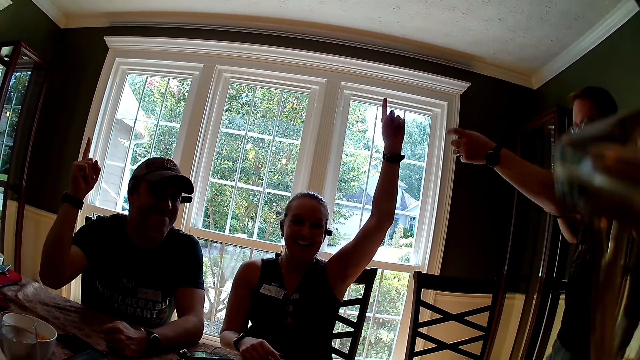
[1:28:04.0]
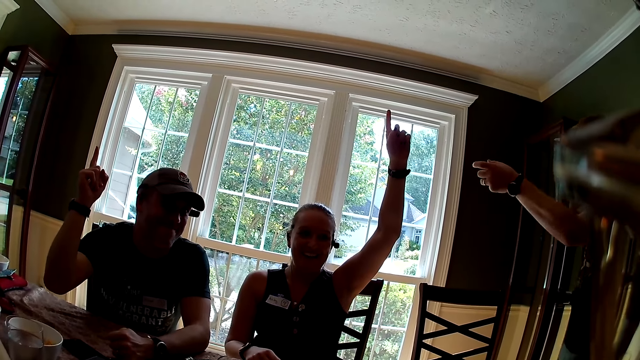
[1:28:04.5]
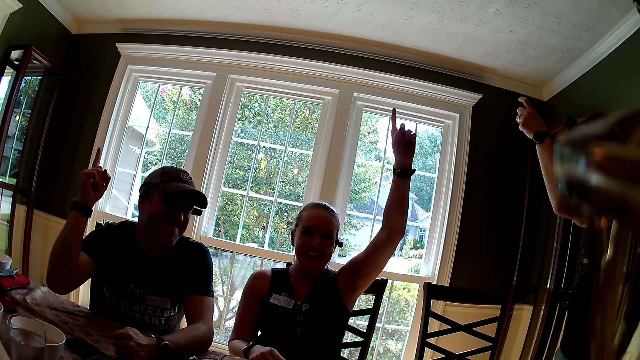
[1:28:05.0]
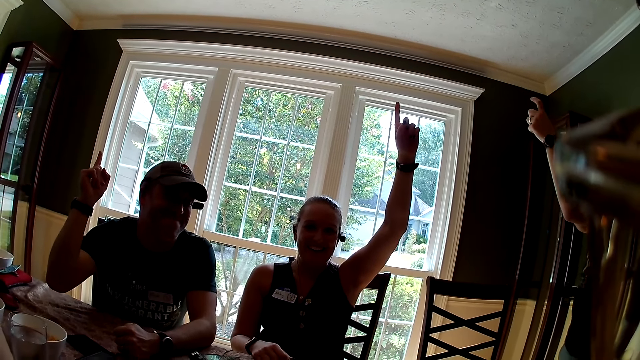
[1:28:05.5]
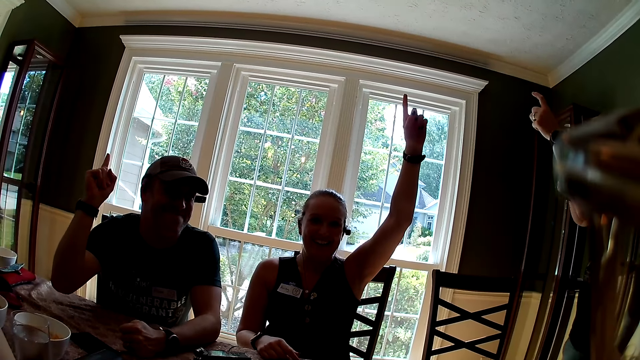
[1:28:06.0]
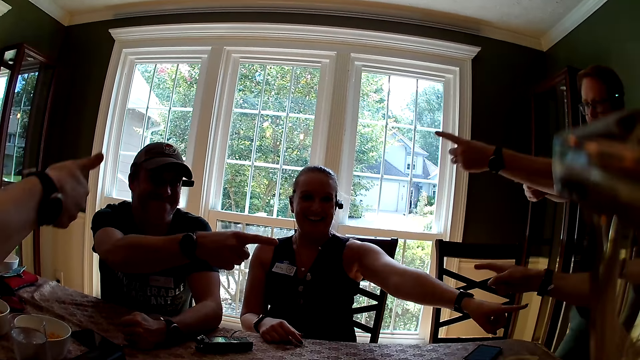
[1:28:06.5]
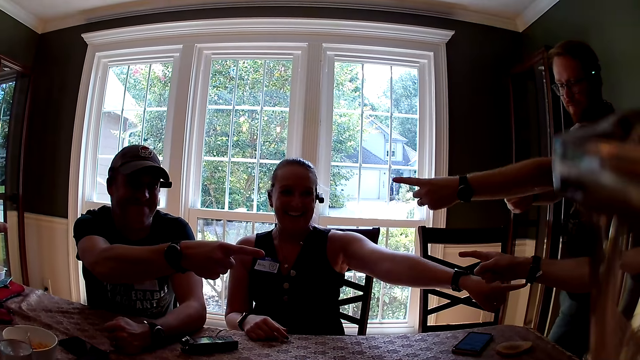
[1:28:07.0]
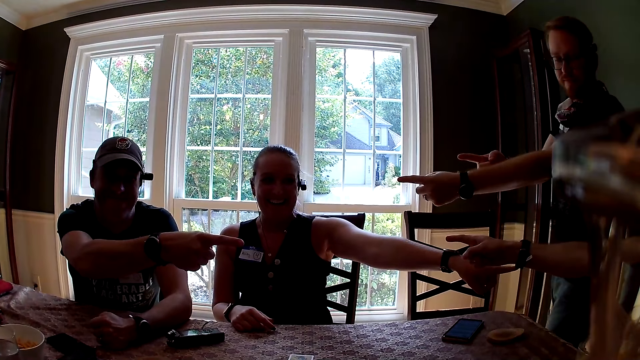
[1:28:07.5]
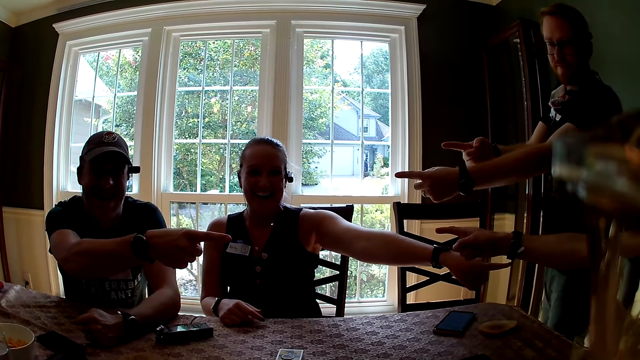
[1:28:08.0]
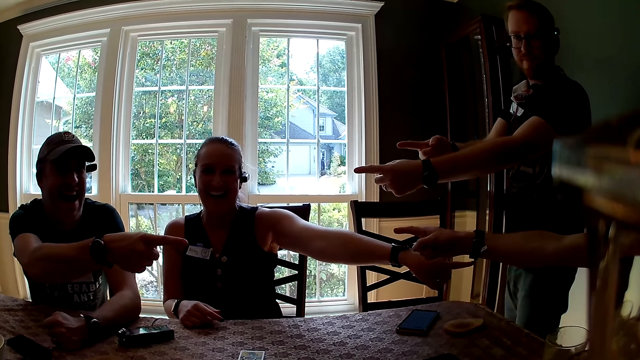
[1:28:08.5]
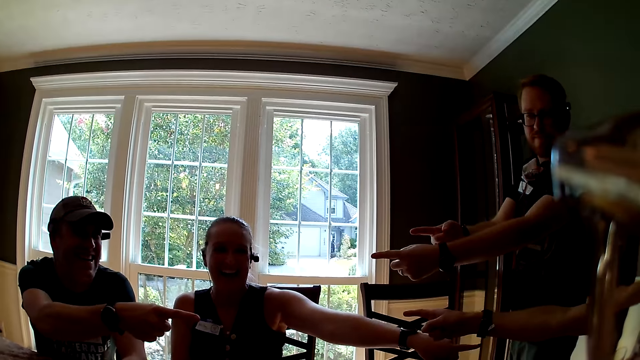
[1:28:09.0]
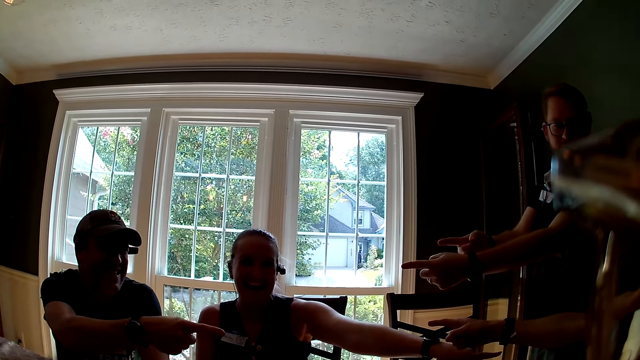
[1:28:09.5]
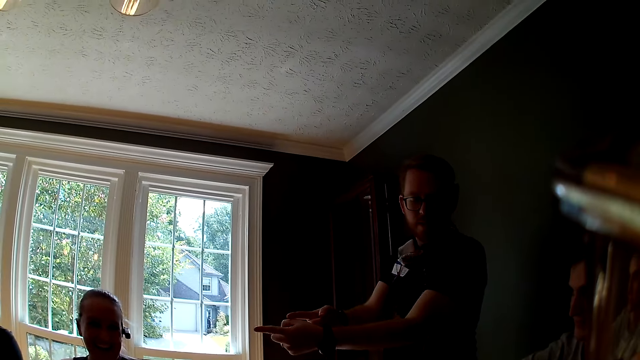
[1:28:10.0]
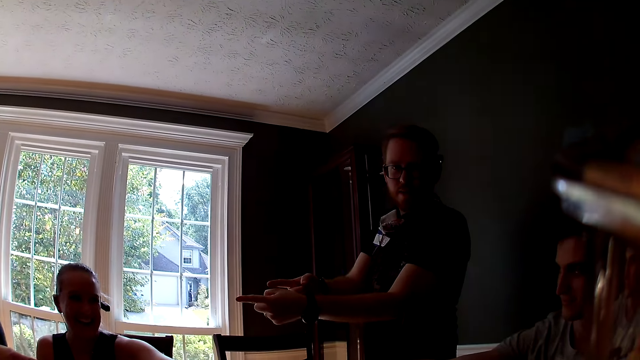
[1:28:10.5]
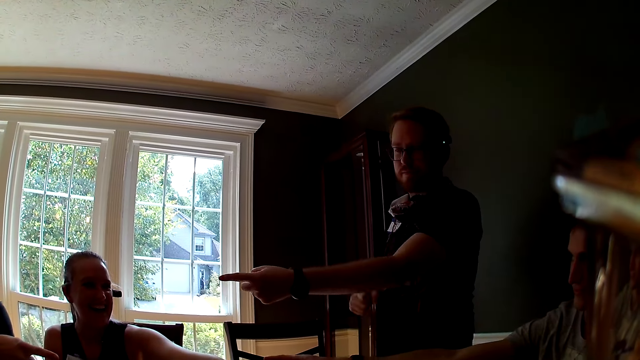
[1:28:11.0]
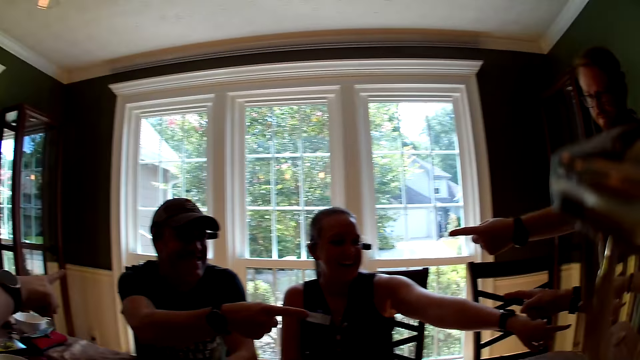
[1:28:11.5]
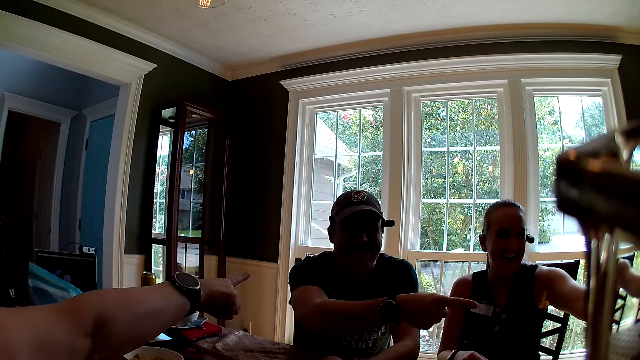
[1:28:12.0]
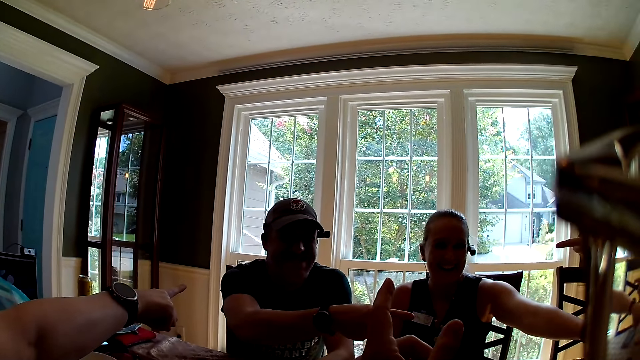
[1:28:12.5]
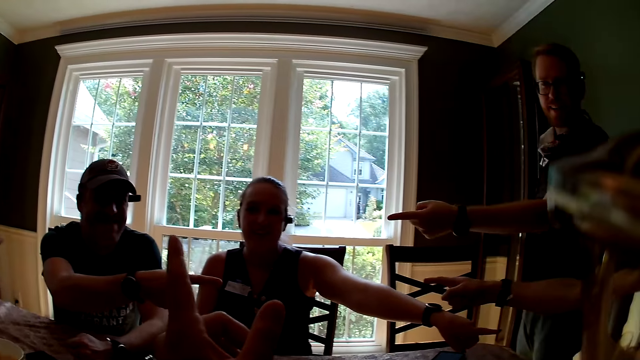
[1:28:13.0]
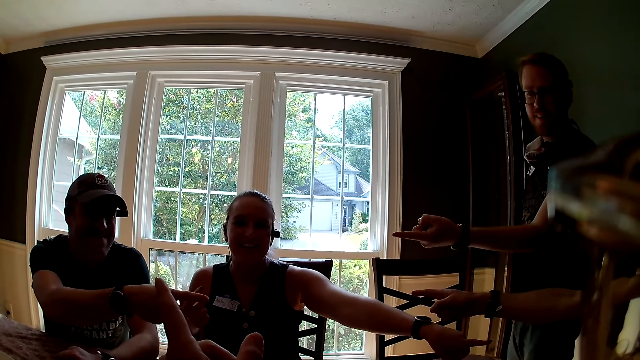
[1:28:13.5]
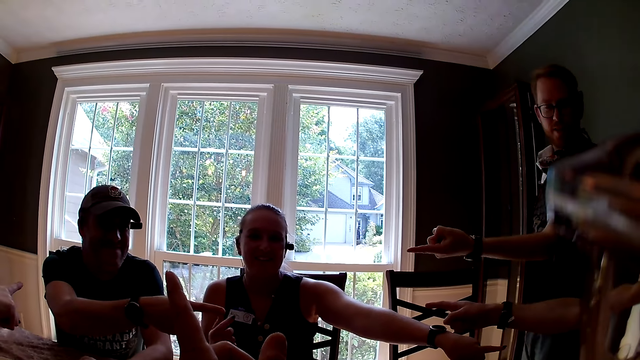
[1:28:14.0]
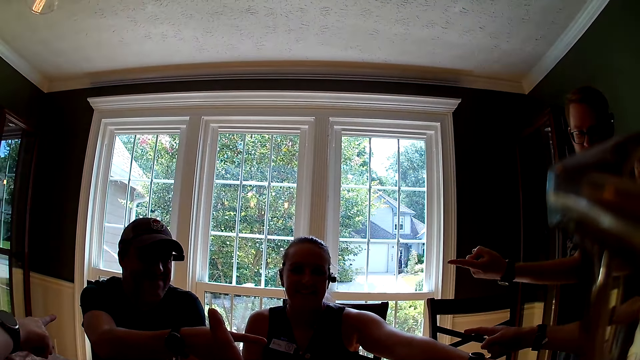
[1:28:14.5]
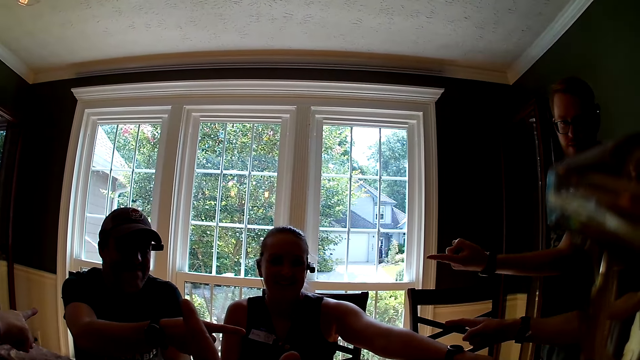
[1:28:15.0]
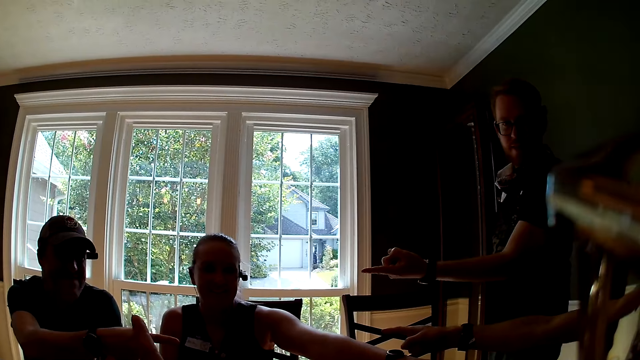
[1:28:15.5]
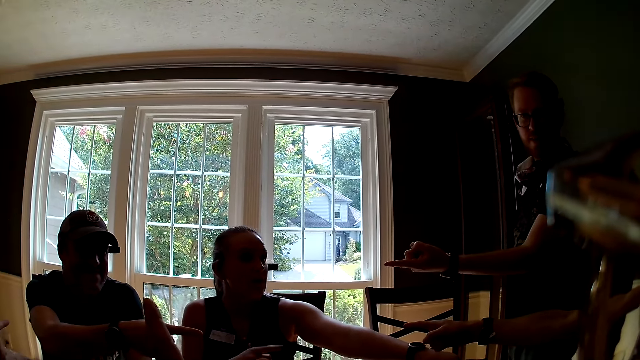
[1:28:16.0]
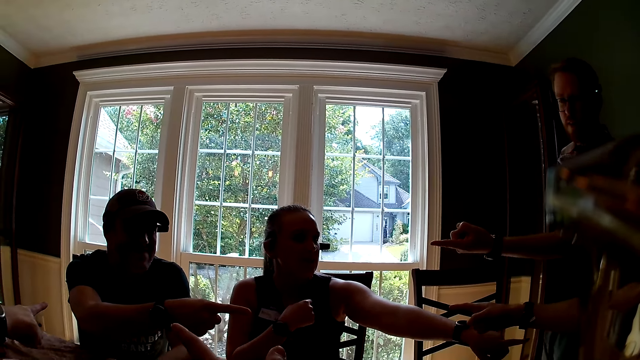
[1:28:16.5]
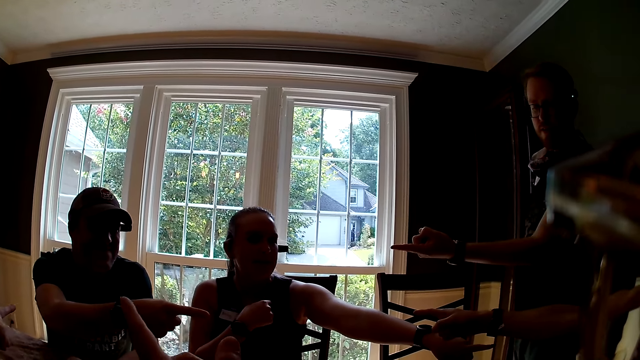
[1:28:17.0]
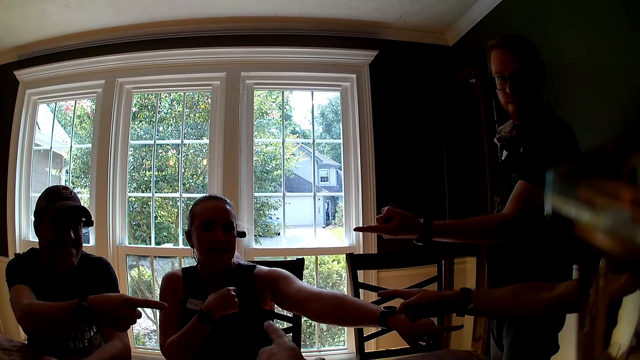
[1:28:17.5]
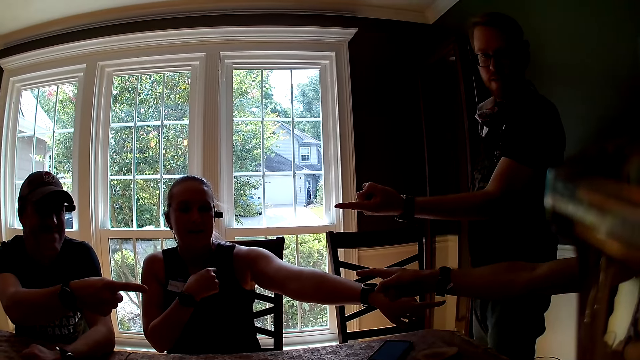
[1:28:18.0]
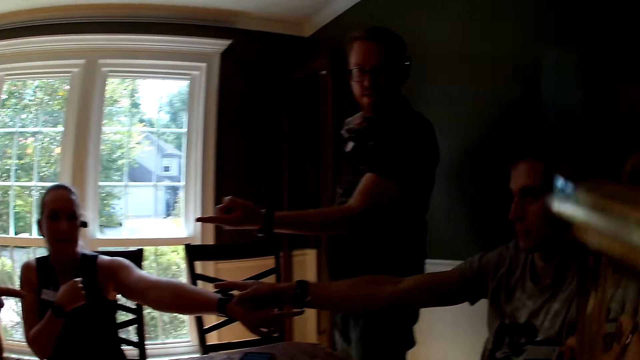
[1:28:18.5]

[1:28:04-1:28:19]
A woman points her right hand towards a man. Another woman points her left hand towards another man. The other man points his right hand towards the other woman, and points his left hand towards the first man. The first man points his right hand towards the other man. The camera wearer interacts with a third man. The first woman interacts with everyone. The camera wearer interacts with everyone. The other woman interacts with everyone.

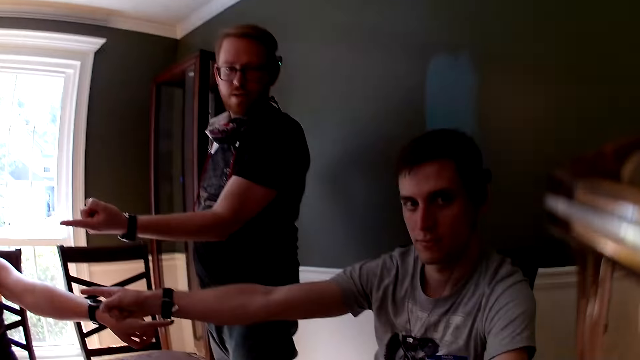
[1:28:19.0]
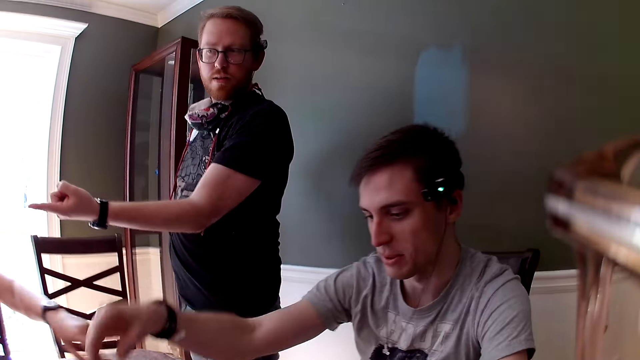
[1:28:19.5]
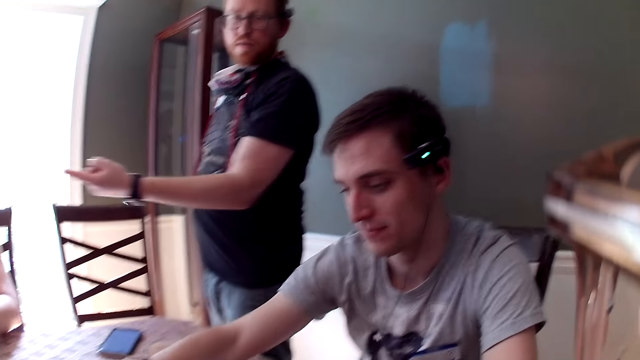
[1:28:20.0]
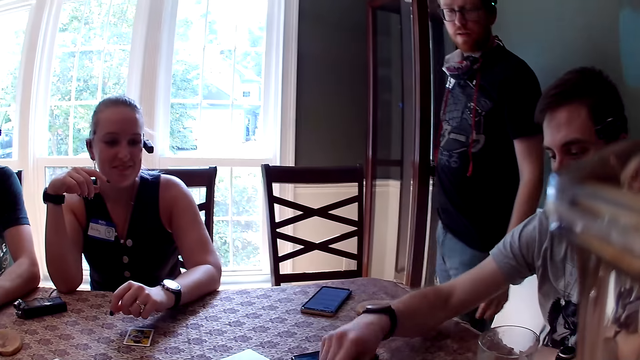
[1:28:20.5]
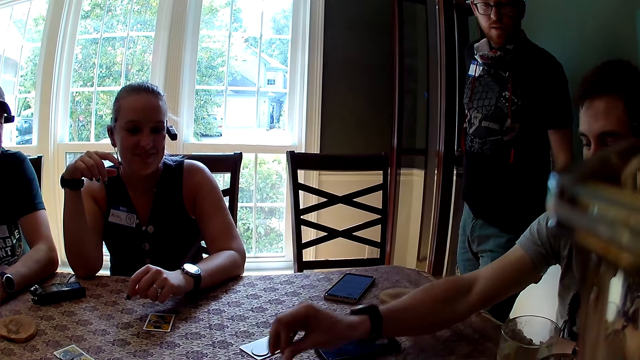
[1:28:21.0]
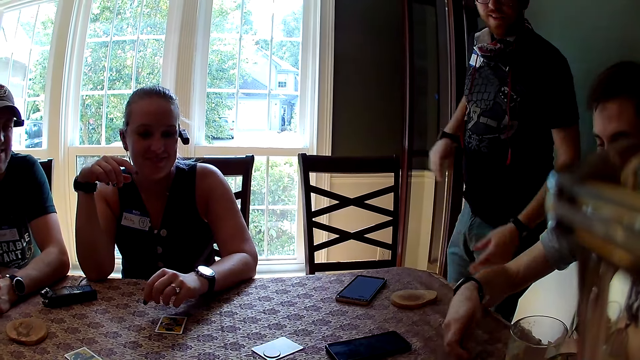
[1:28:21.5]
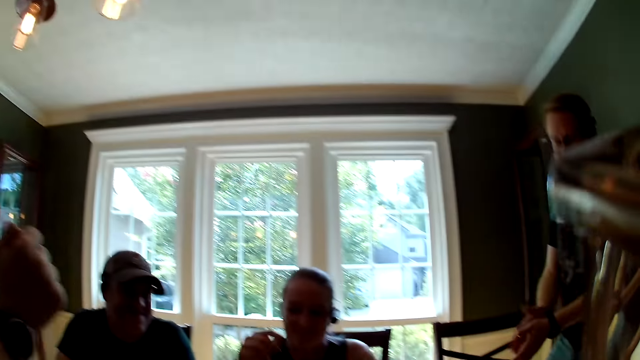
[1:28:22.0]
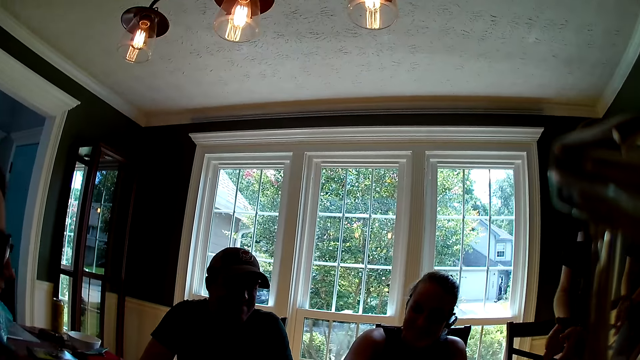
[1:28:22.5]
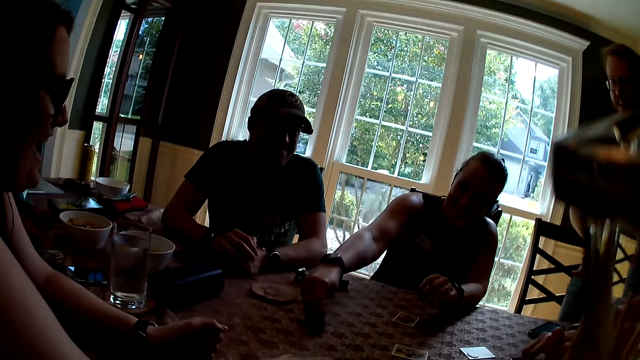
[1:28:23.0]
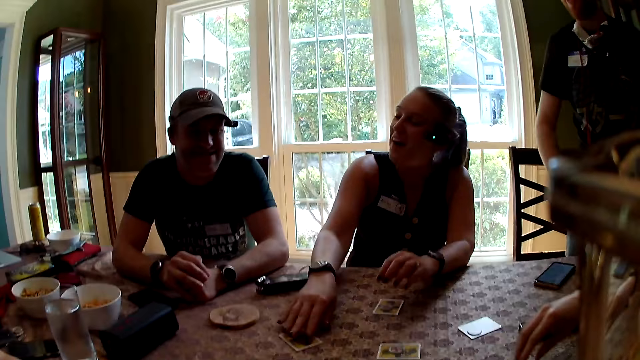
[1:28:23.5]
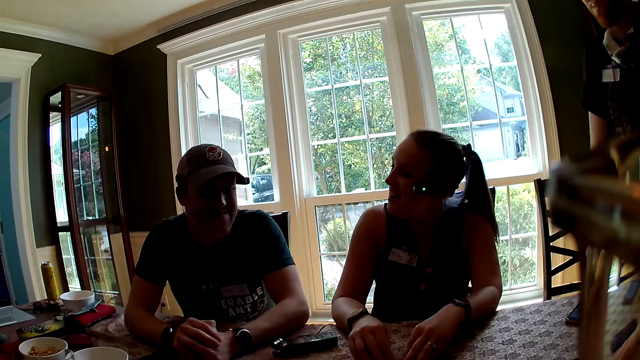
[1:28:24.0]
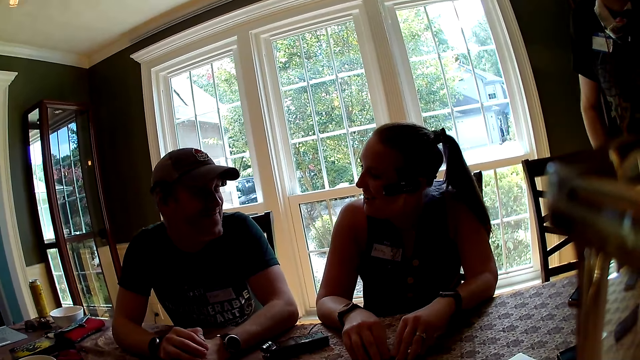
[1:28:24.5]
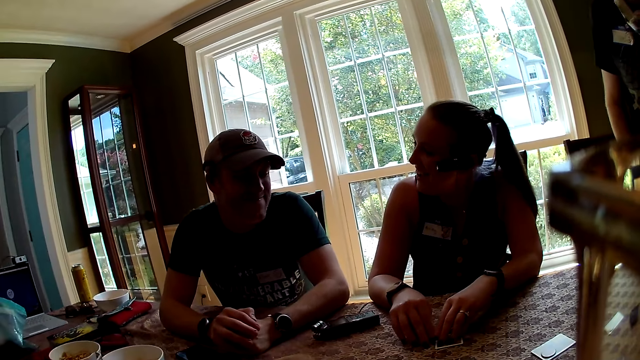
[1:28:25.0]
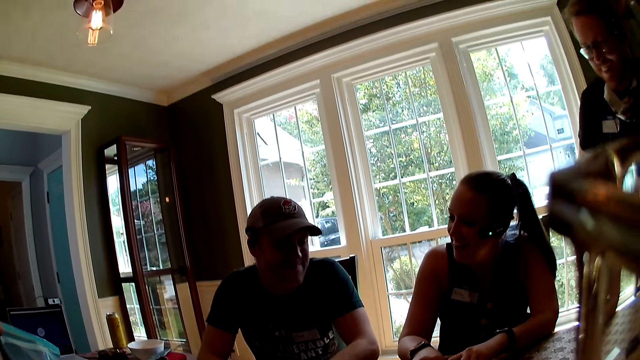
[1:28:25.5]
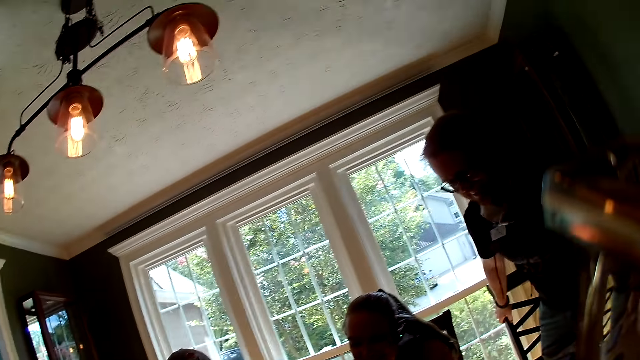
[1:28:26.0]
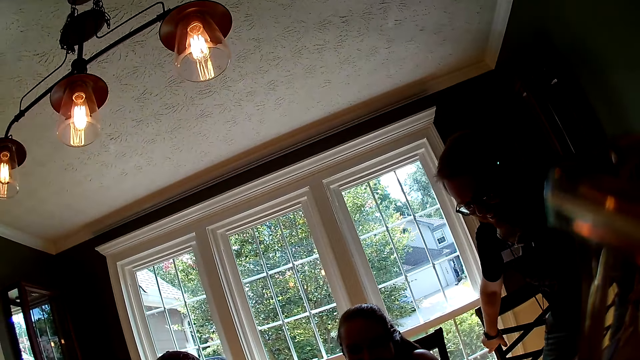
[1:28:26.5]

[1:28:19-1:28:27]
A man moves something on the table. A woman drops her left hand on the table. Another man picks up a coin on the table with his left hand and drops the coin on the table with his left hand. A third man claps both hands together. The camera wearer converses with men and women. The woman touches a card on the table with her right hand. The second man interacts with everyone.
